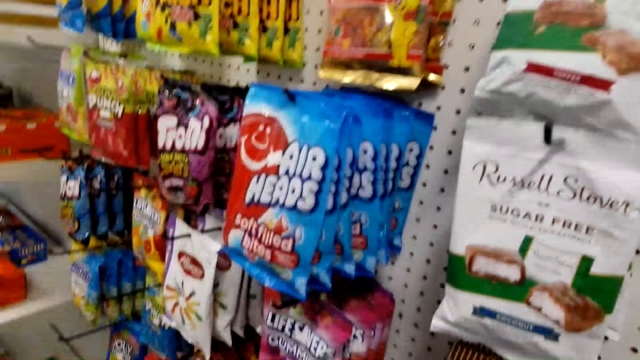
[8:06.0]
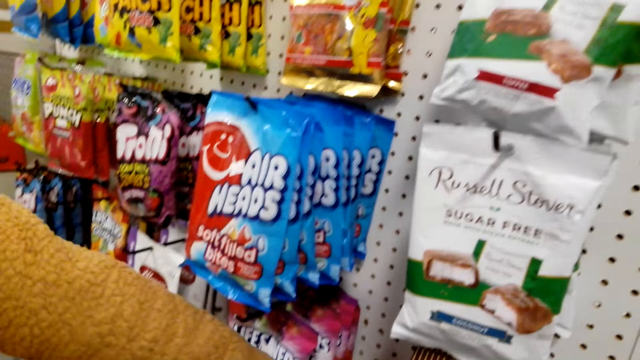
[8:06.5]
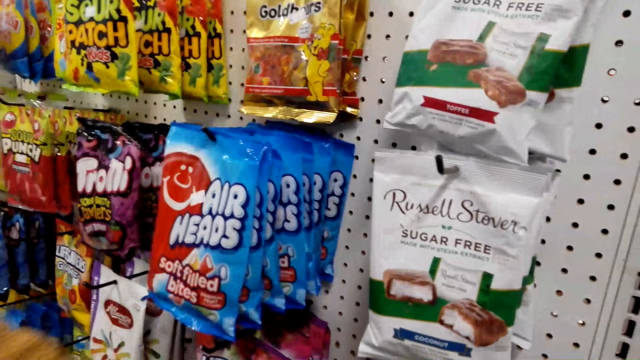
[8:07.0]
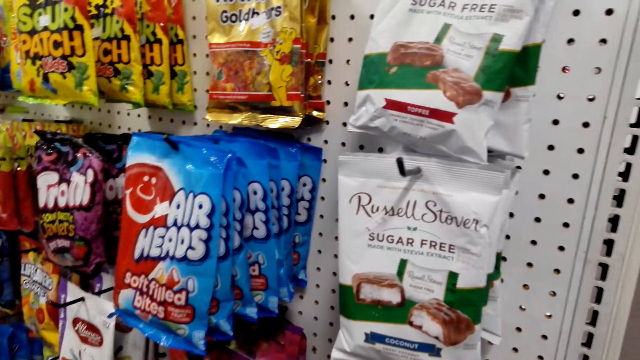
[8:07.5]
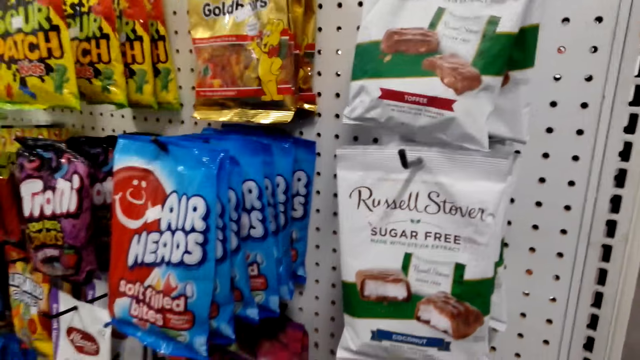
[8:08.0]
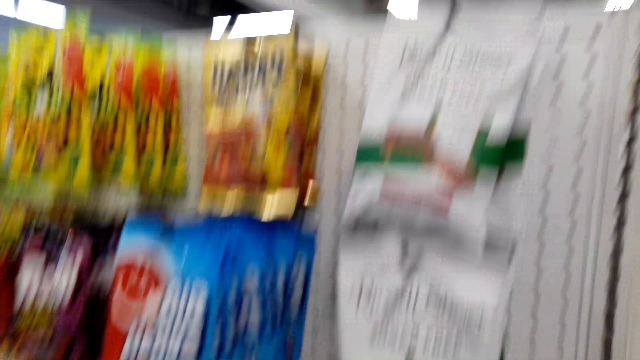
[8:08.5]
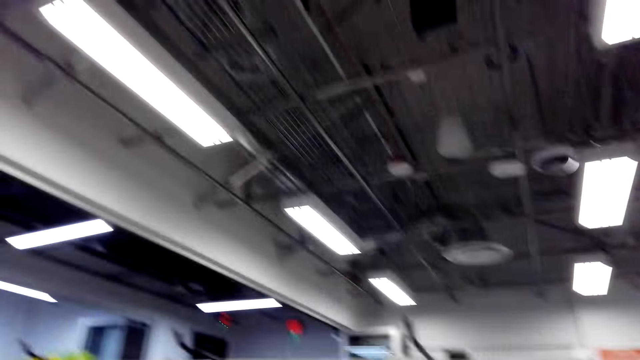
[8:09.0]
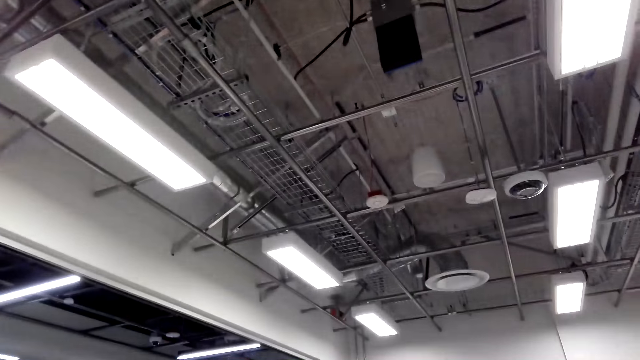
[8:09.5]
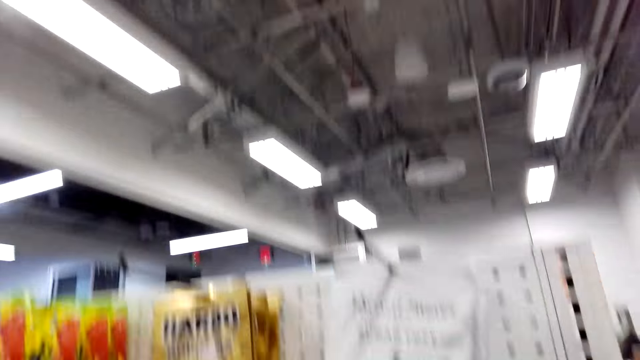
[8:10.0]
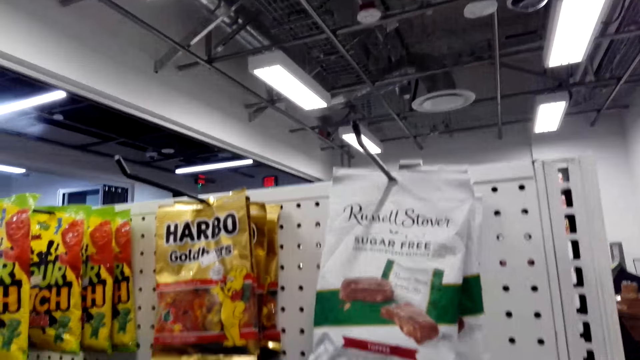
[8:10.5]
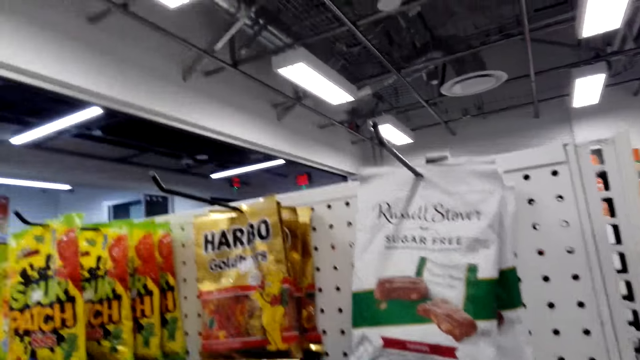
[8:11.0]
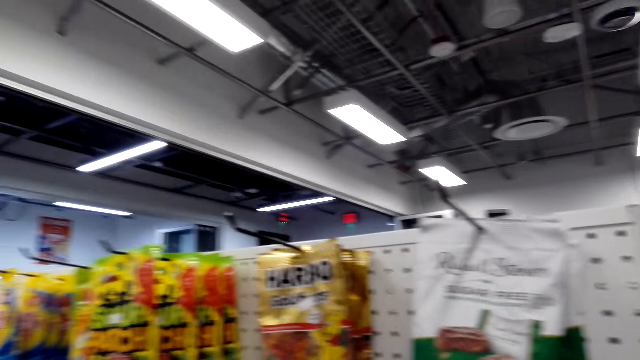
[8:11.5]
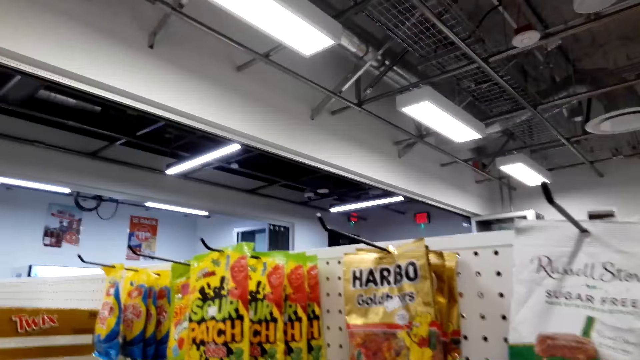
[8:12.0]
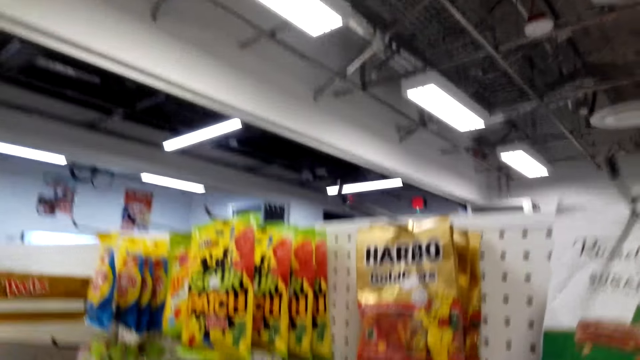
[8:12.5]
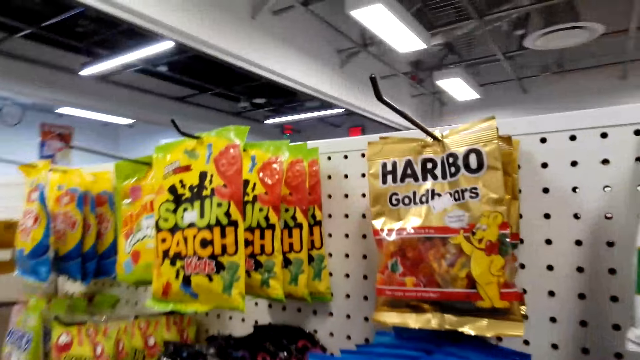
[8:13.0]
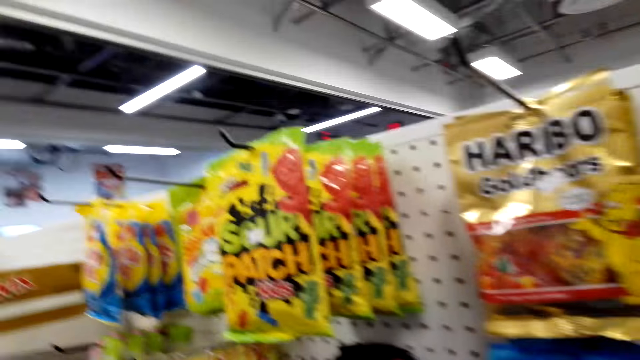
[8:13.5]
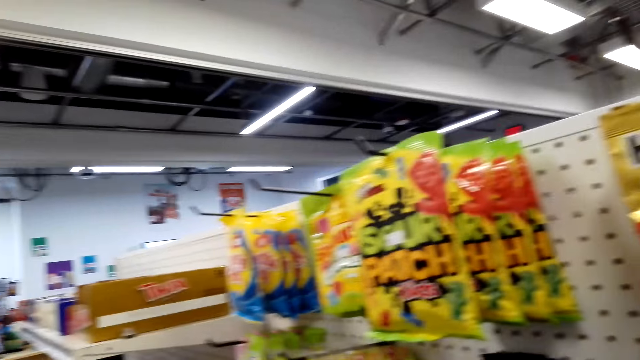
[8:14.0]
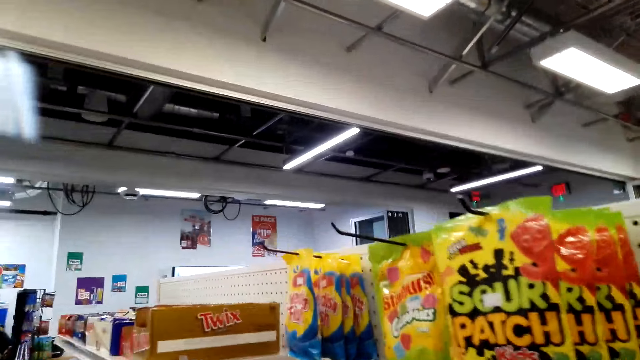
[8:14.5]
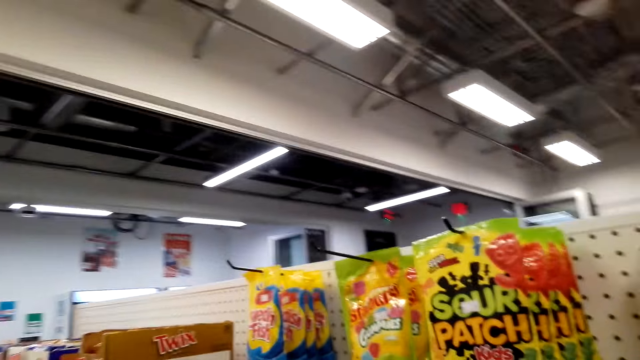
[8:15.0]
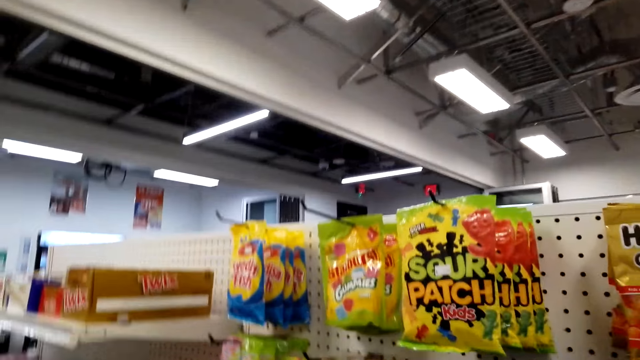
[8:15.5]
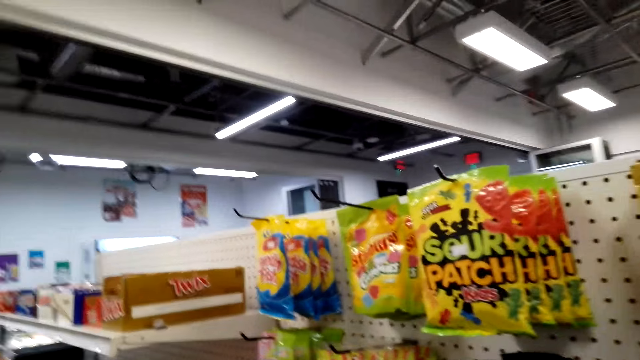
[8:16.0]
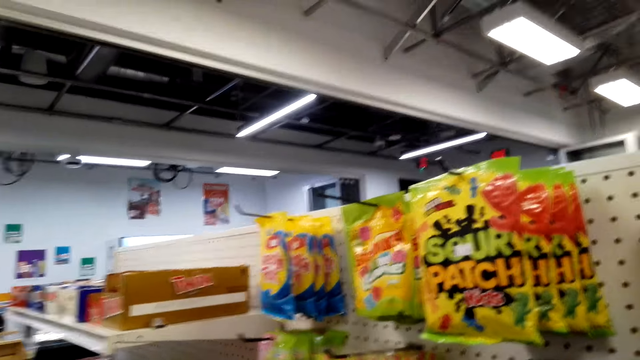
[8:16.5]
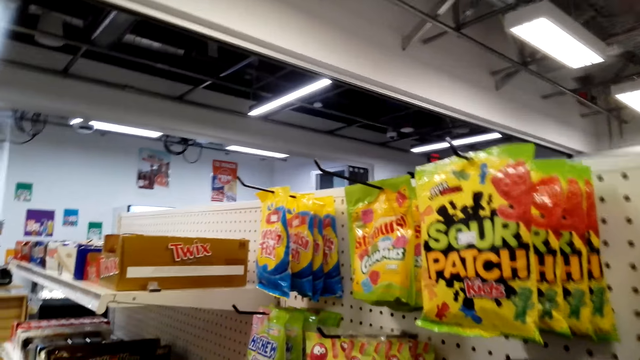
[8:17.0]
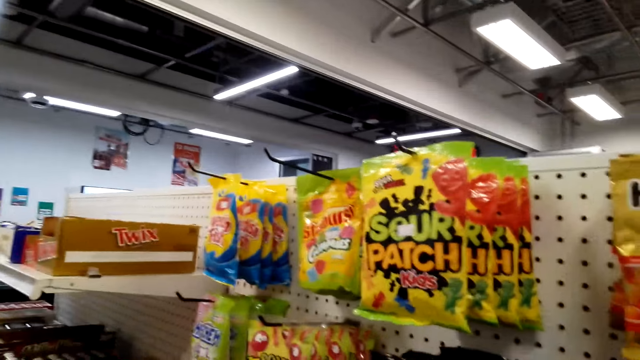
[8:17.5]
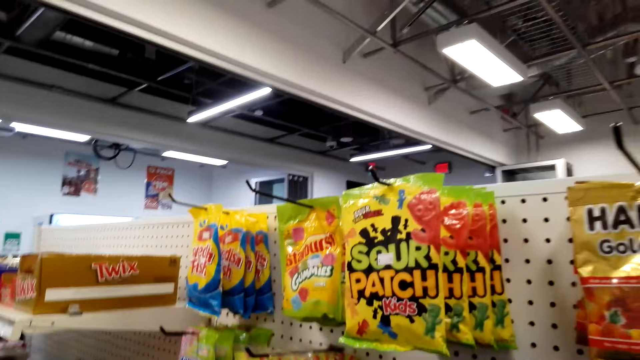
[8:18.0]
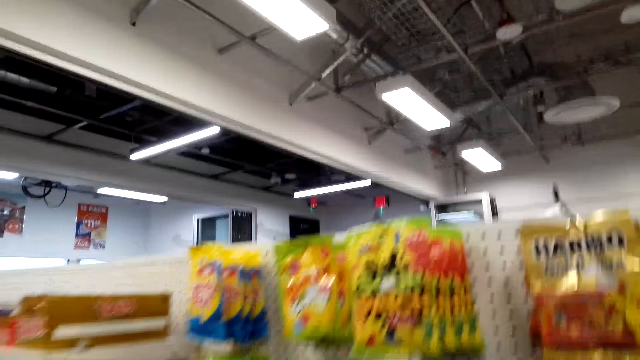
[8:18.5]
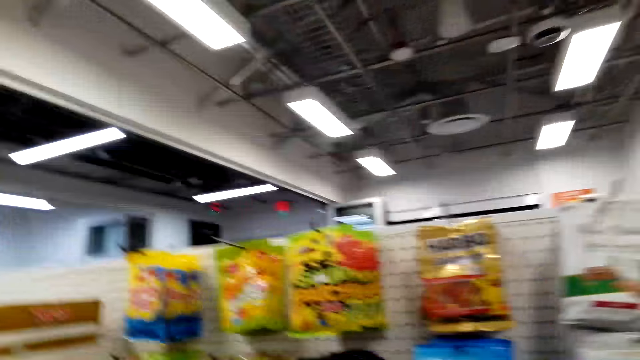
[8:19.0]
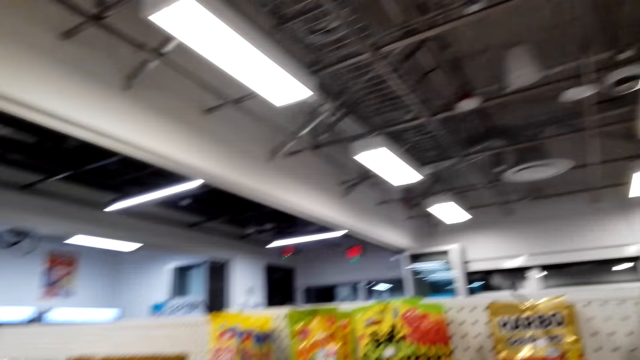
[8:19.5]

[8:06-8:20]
The camera wearer dialogues with a woman. They look around the store shelf. They dialogue with the woman. They move around. They look around the store shelf.

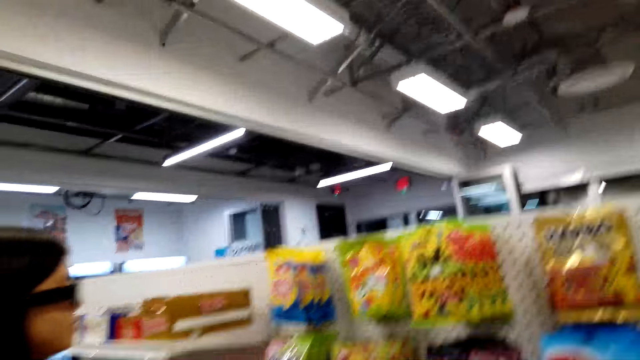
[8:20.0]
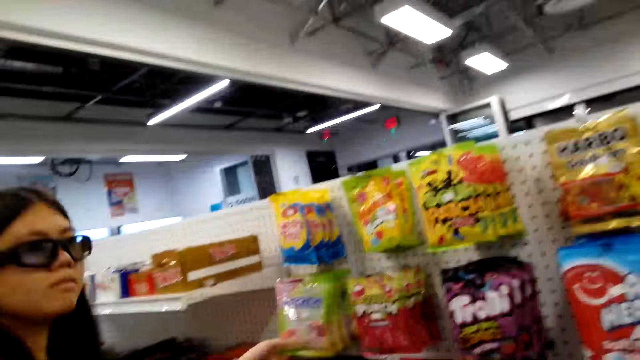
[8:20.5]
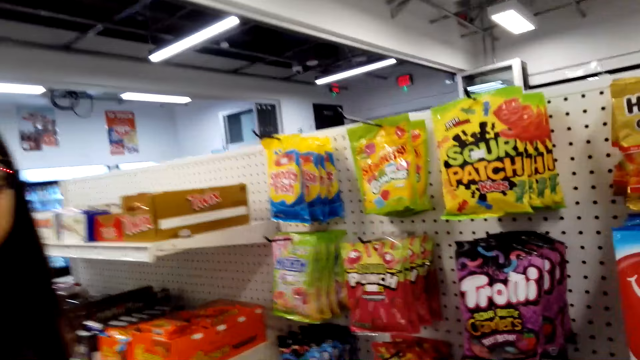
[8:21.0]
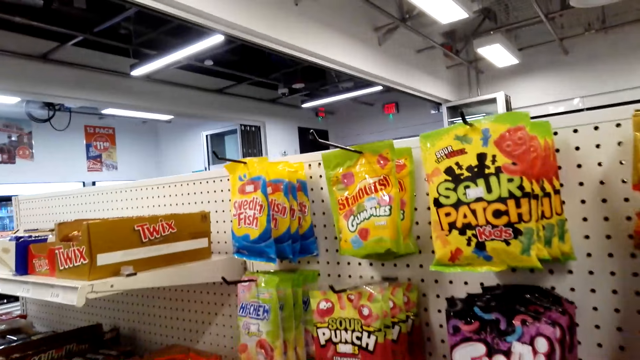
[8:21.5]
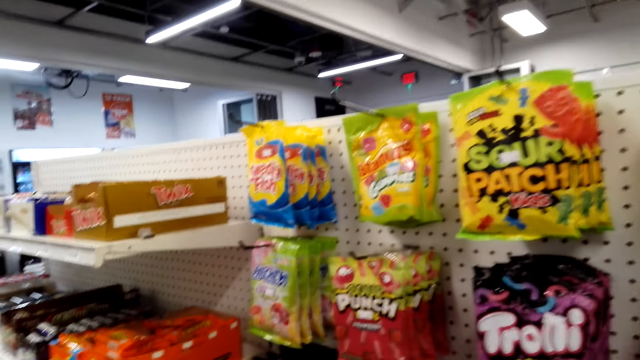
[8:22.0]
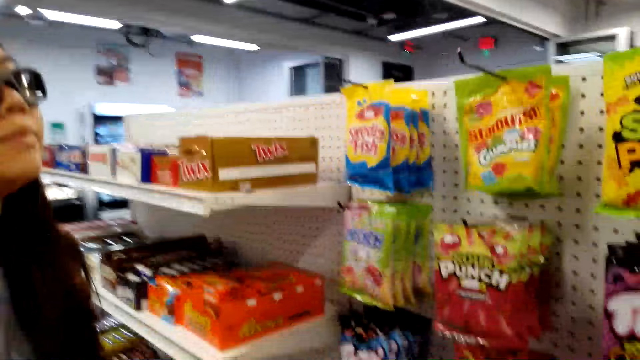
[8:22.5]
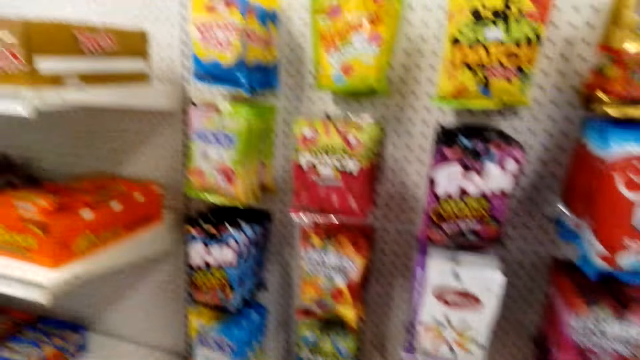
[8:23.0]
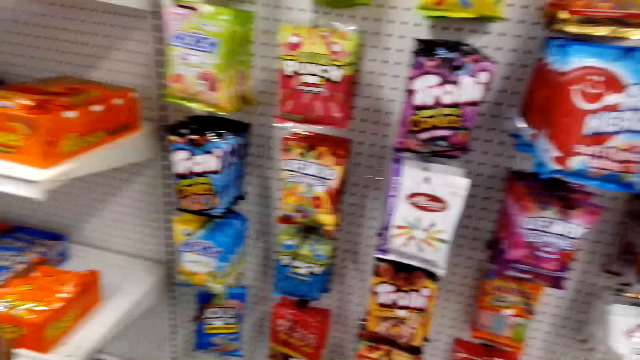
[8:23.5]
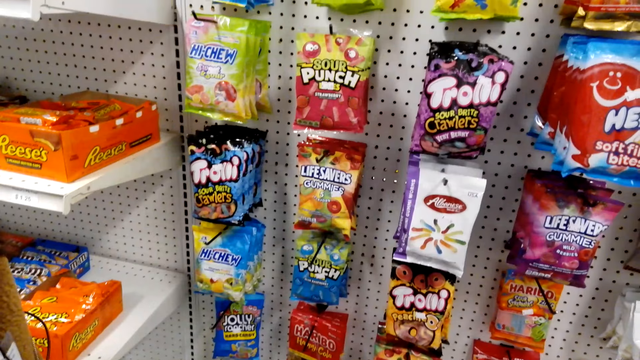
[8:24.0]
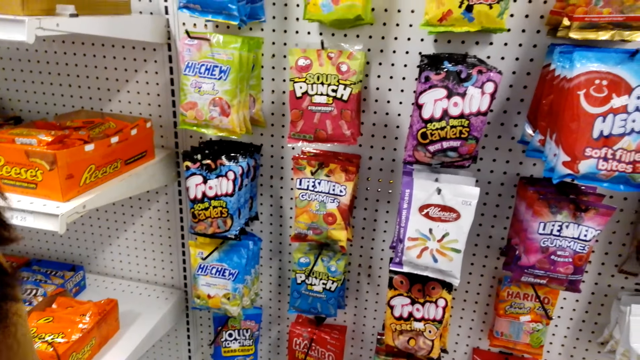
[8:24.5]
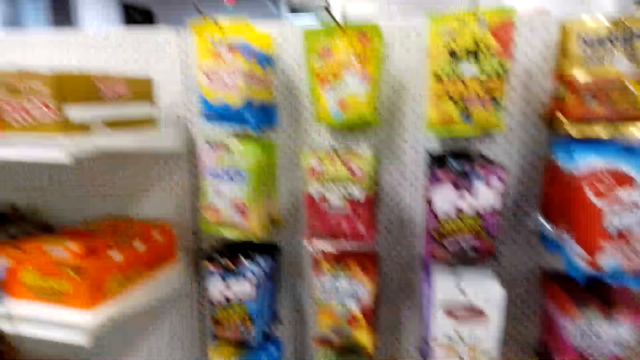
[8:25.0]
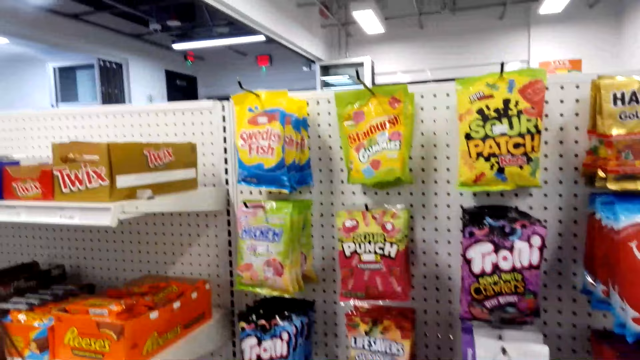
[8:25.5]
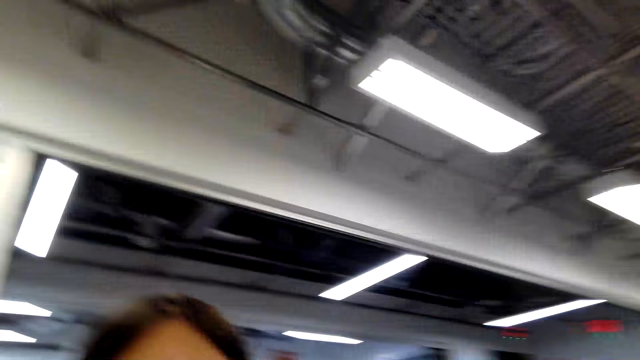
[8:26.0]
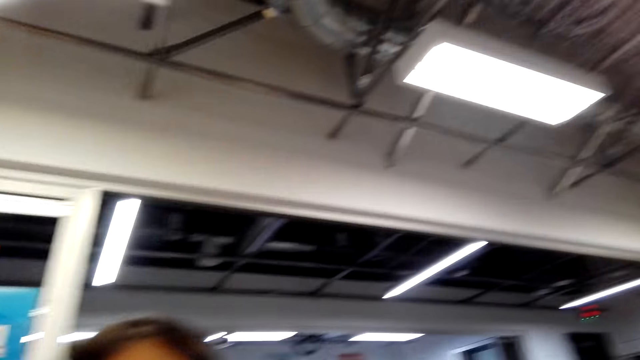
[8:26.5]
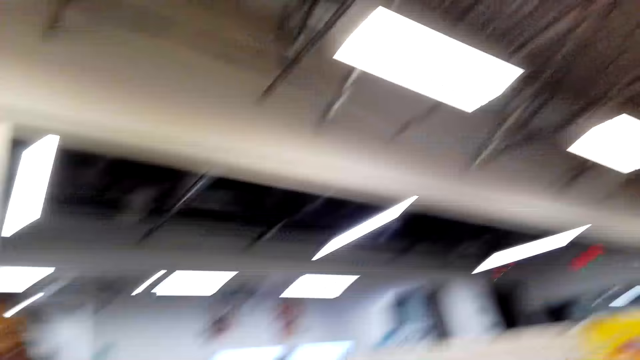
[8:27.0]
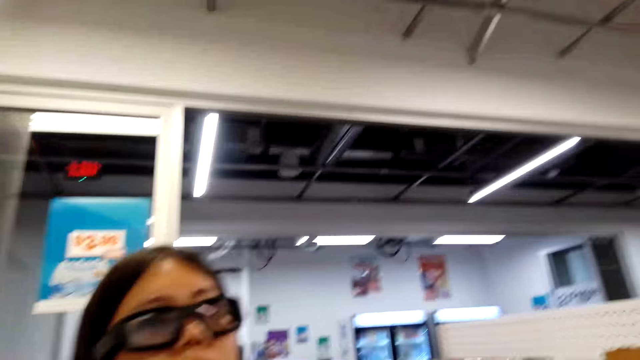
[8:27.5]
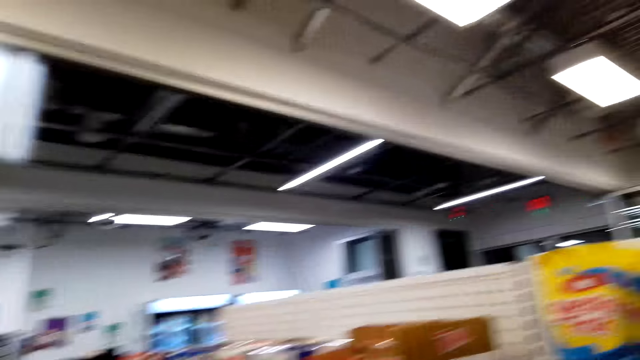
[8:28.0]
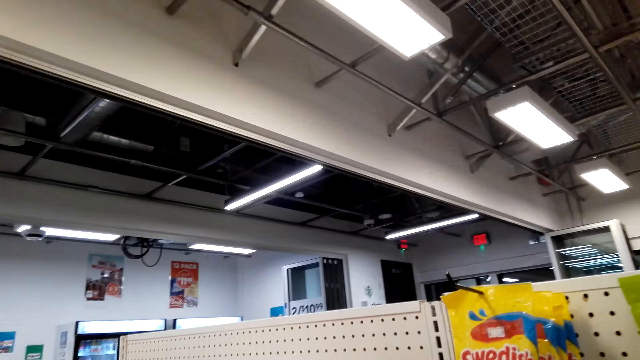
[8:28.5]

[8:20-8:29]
The camera wearer dialogues with a woman. They look around the store.
